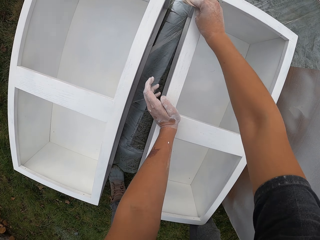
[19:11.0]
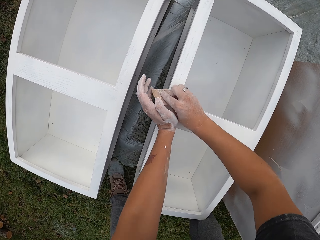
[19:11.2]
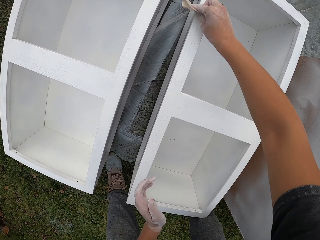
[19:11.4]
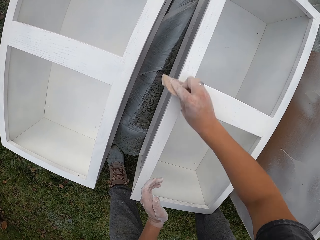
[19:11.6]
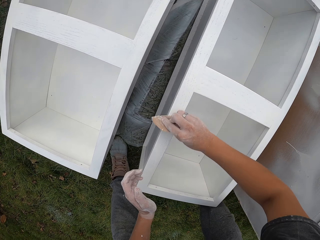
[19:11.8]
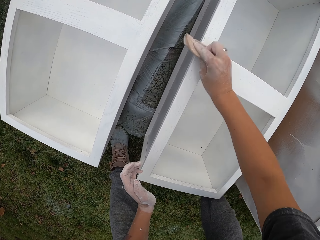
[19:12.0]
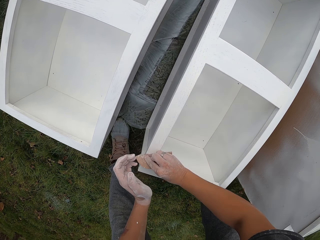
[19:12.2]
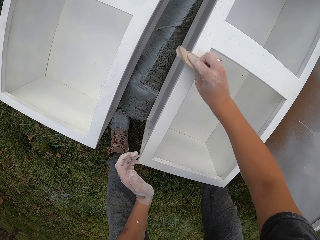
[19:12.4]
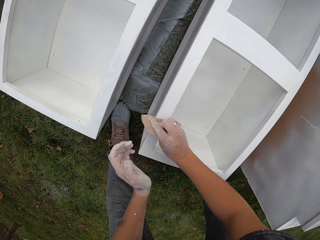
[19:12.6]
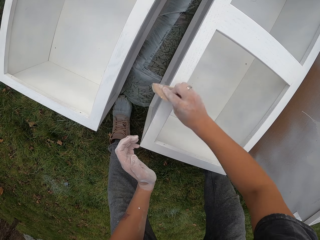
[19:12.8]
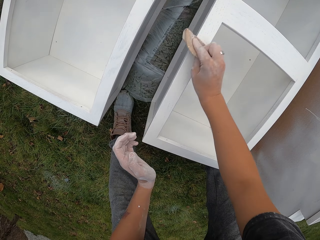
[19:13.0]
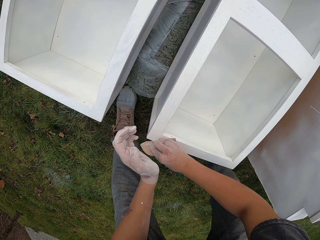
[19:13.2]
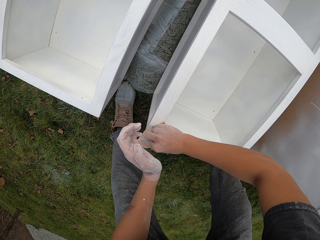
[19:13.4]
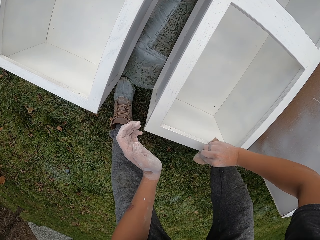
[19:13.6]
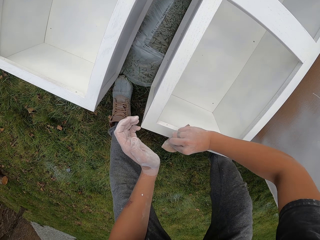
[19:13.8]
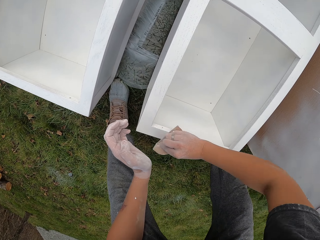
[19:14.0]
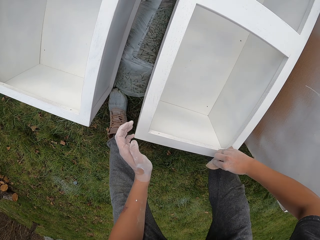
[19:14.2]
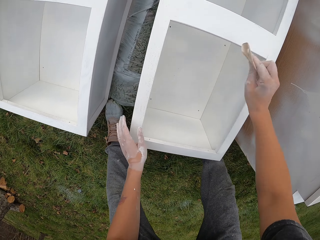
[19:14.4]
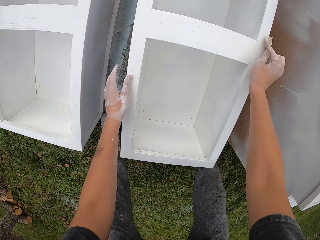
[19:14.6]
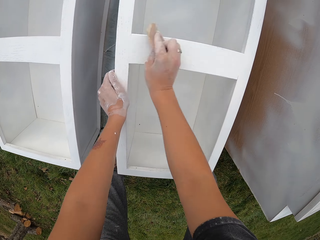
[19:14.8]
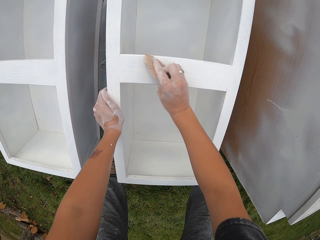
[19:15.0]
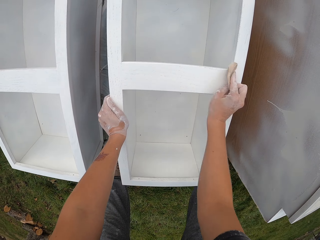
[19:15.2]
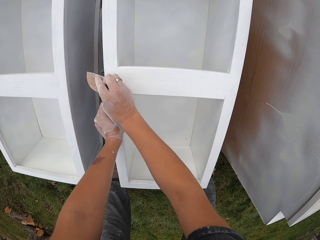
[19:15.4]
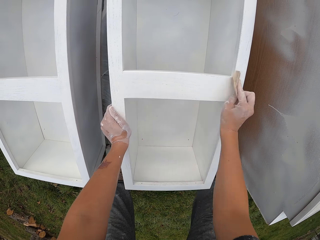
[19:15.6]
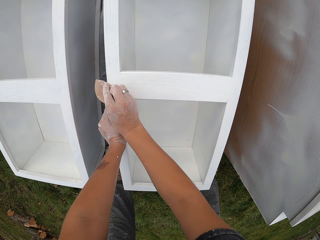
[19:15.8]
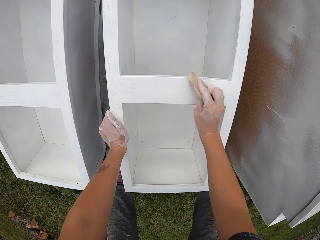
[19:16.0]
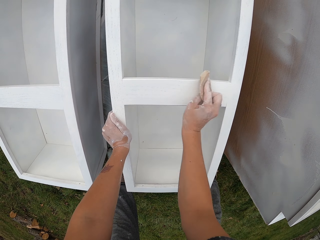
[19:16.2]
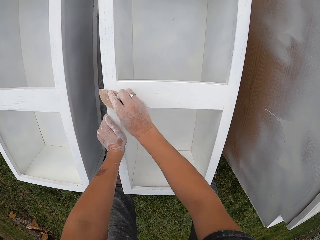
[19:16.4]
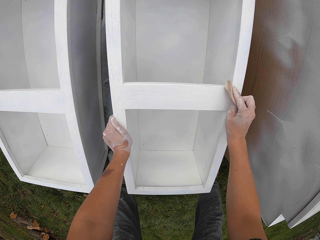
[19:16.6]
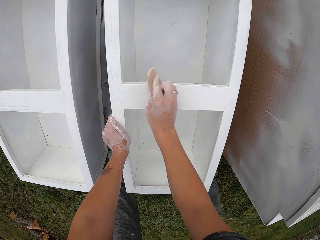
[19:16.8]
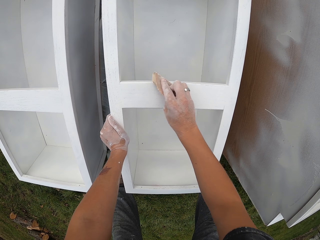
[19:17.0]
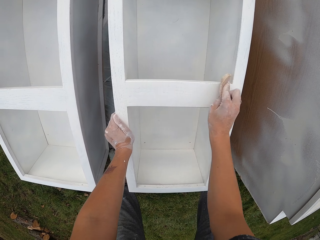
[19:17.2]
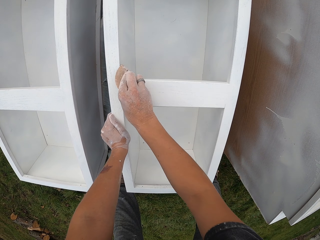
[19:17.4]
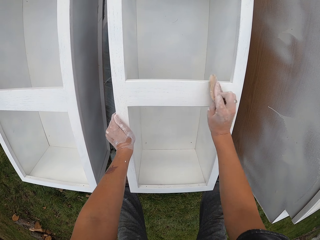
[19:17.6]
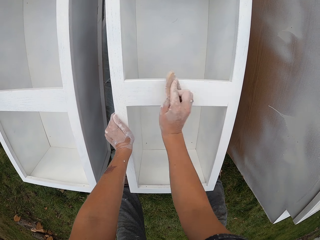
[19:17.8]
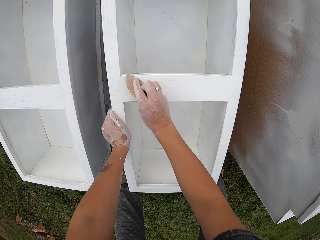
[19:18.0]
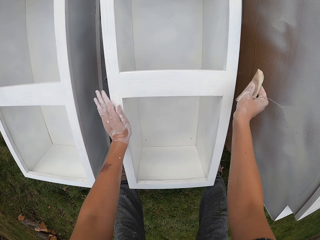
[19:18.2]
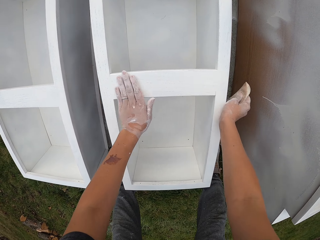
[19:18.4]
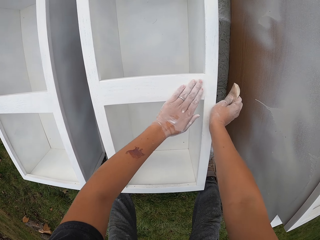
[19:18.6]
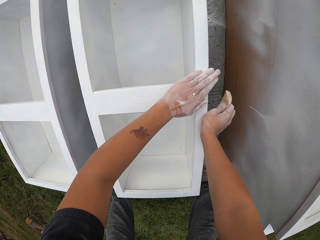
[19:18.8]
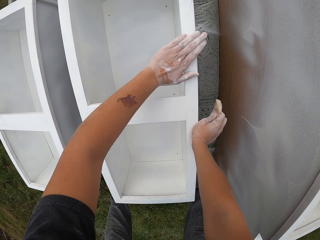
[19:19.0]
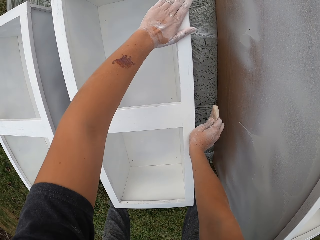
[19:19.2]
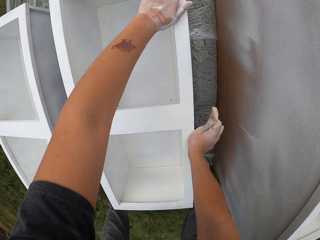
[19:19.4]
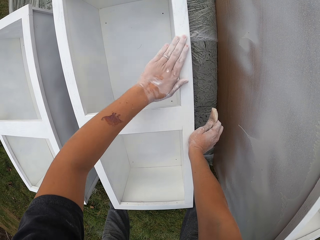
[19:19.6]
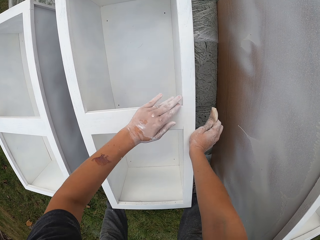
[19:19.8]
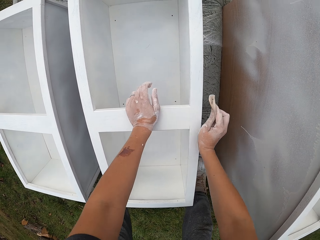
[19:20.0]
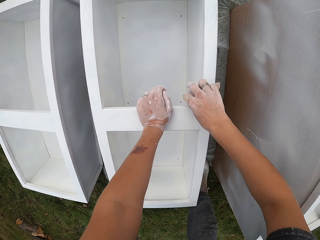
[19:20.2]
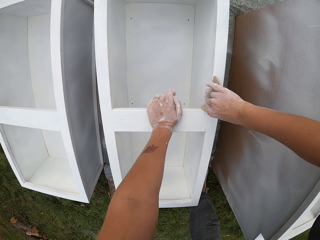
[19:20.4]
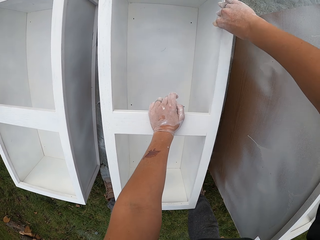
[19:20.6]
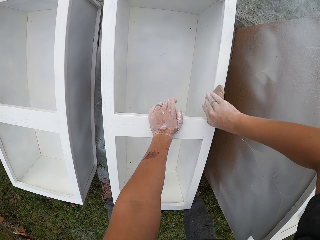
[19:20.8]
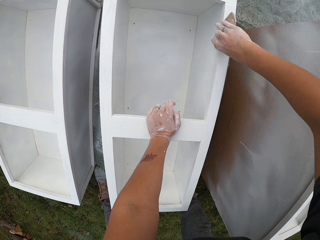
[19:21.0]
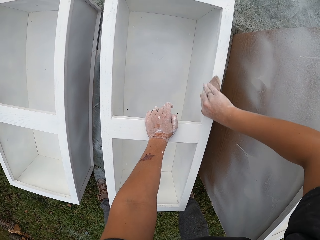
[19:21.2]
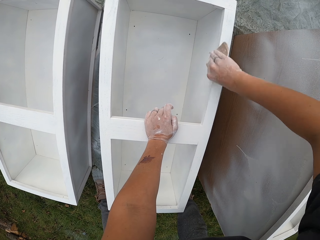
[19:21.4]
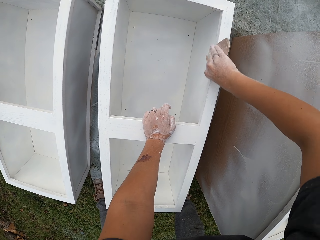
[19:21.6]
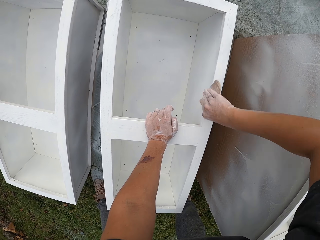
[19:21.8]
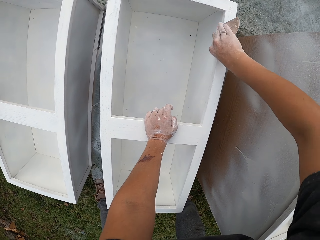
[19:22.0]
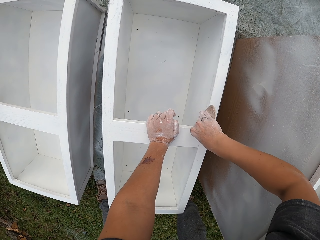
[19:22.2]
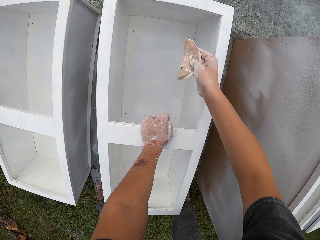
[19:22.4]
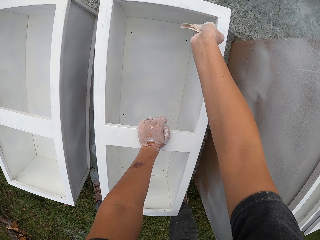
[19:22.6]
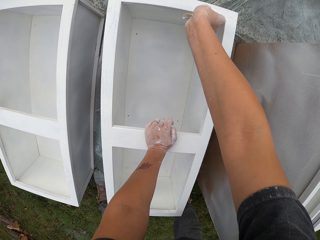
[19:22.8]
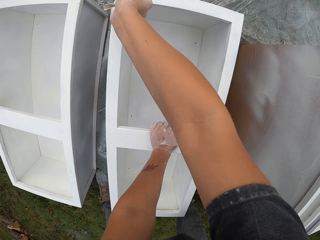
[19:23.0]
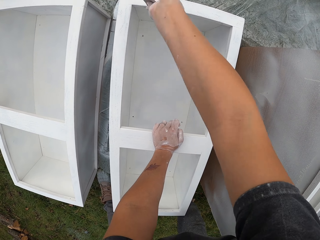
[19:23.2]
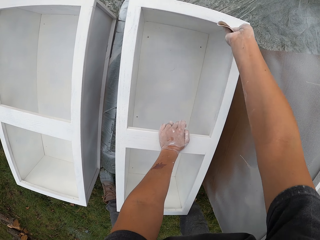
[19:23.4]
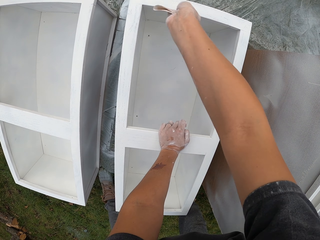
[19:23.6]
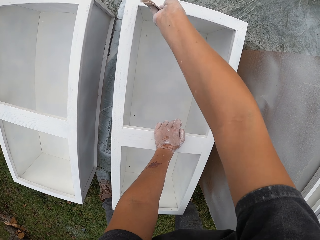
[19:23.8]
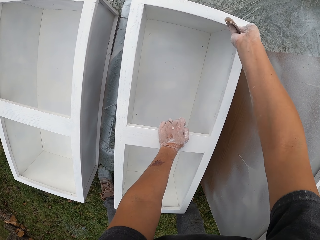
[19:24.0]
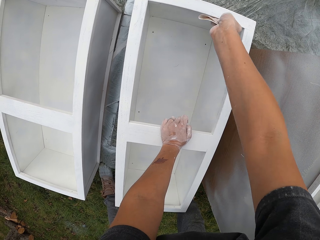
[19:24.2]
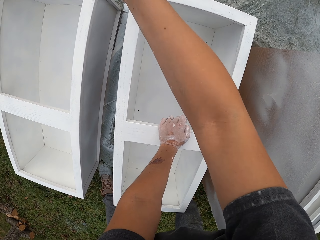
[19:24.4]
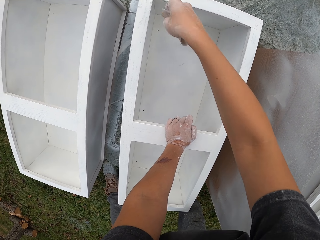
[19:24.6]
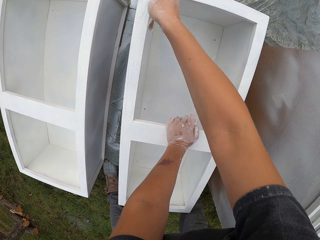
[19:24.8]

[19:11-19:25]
The camera wearer wipes the drawer. They touch the cupboard with the left hand. They smoothen the cupboard with a sandpaper.

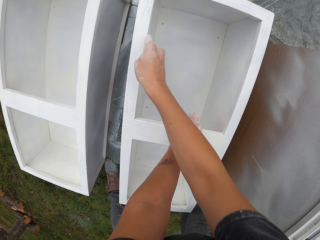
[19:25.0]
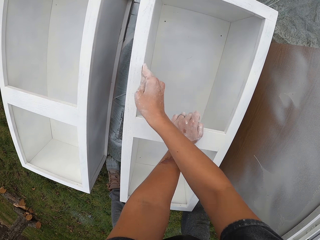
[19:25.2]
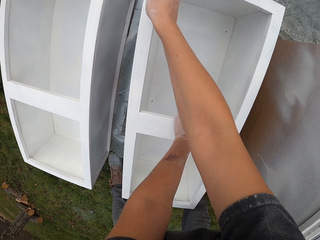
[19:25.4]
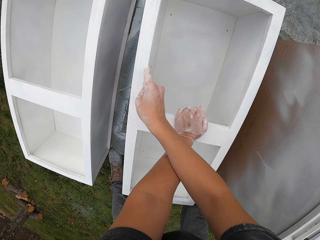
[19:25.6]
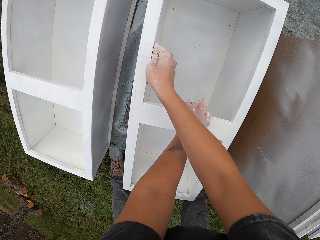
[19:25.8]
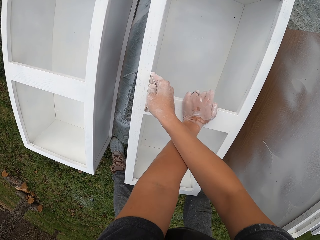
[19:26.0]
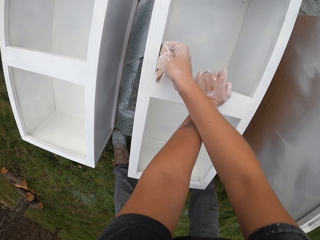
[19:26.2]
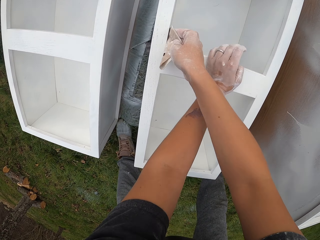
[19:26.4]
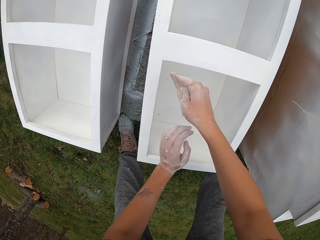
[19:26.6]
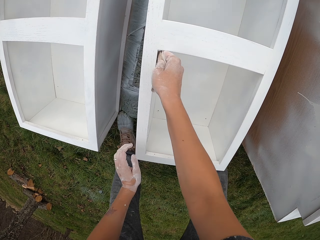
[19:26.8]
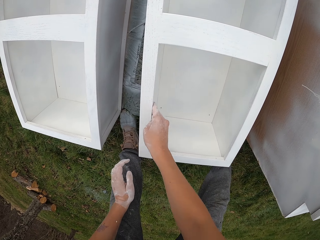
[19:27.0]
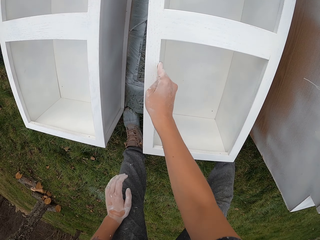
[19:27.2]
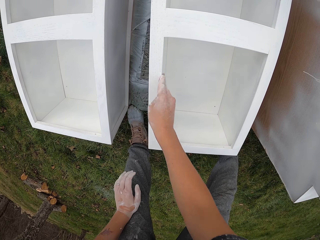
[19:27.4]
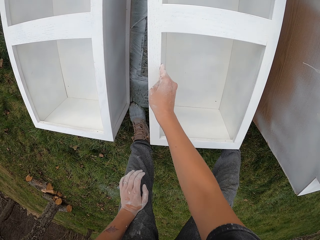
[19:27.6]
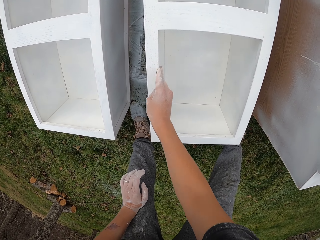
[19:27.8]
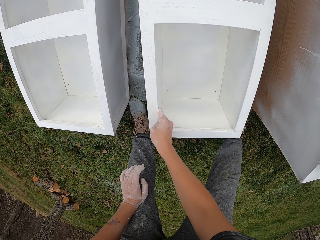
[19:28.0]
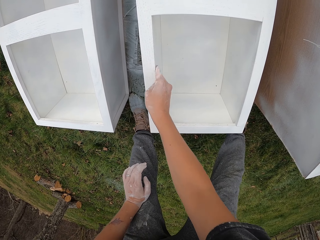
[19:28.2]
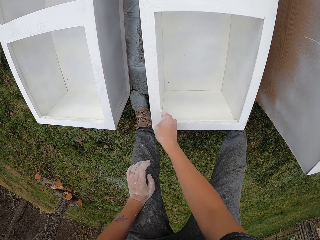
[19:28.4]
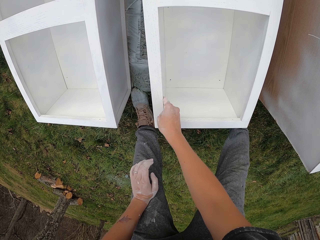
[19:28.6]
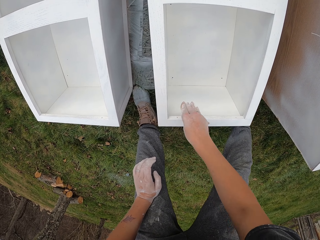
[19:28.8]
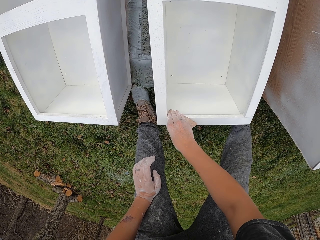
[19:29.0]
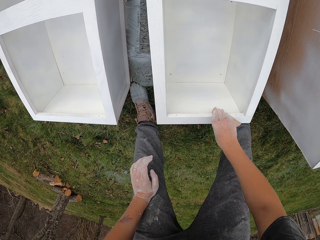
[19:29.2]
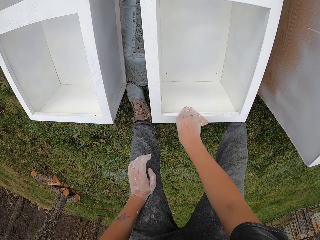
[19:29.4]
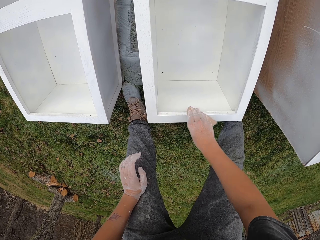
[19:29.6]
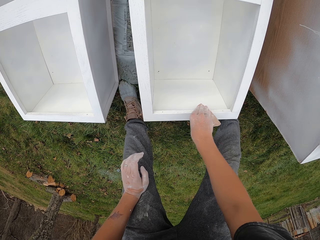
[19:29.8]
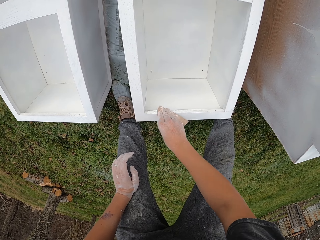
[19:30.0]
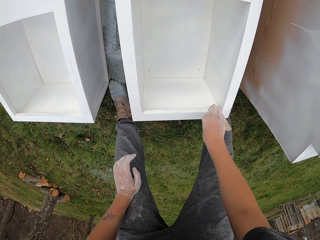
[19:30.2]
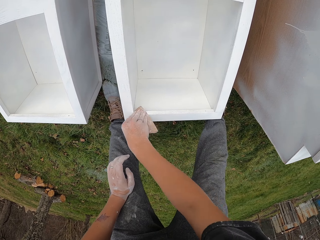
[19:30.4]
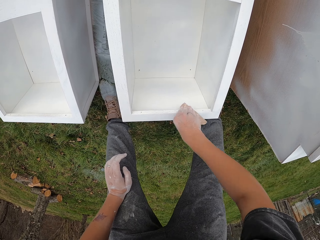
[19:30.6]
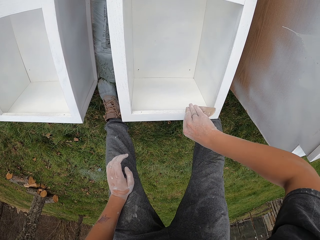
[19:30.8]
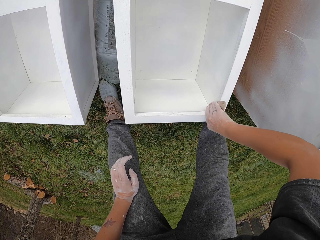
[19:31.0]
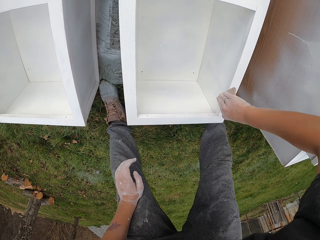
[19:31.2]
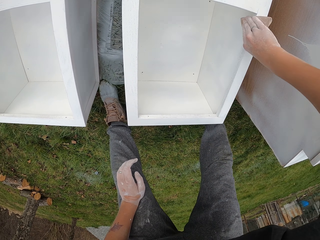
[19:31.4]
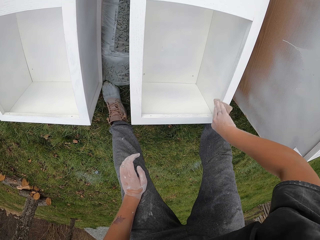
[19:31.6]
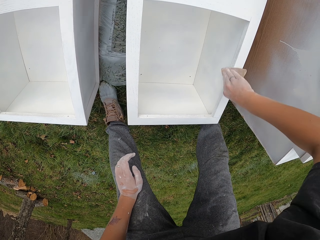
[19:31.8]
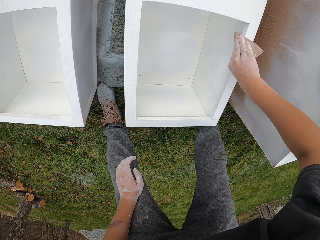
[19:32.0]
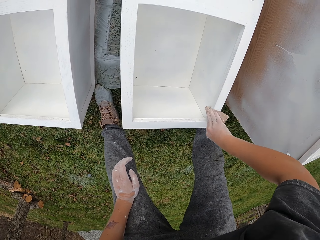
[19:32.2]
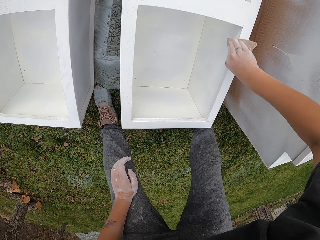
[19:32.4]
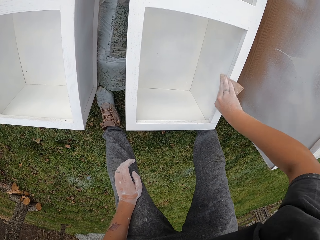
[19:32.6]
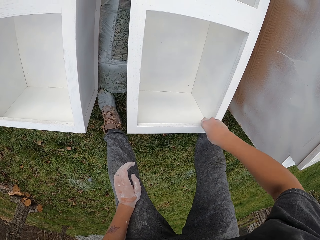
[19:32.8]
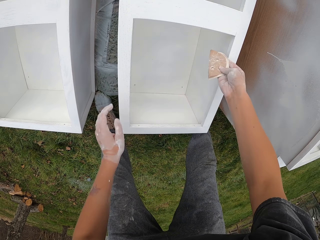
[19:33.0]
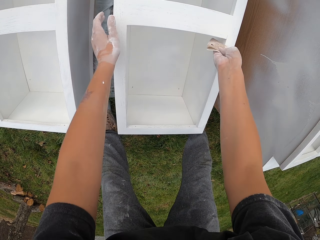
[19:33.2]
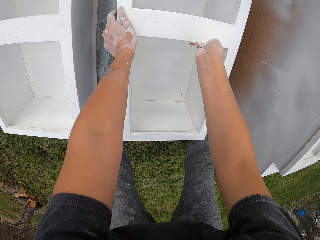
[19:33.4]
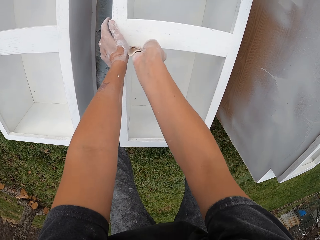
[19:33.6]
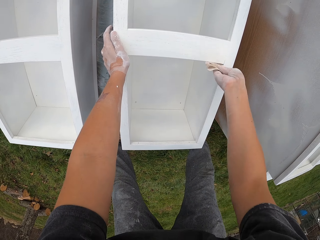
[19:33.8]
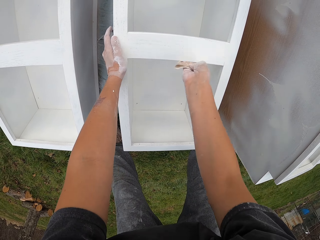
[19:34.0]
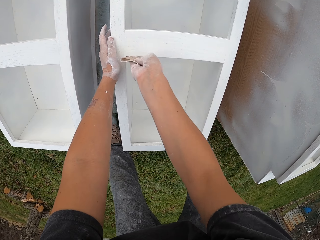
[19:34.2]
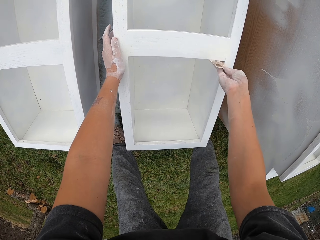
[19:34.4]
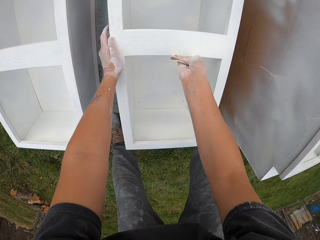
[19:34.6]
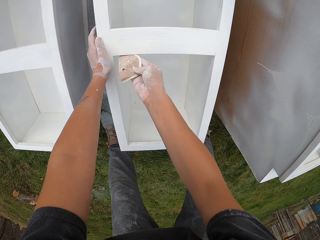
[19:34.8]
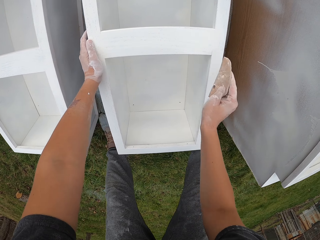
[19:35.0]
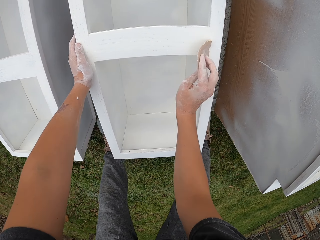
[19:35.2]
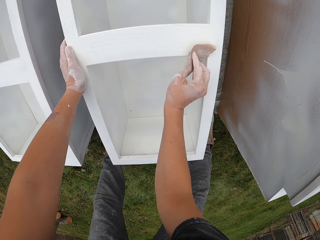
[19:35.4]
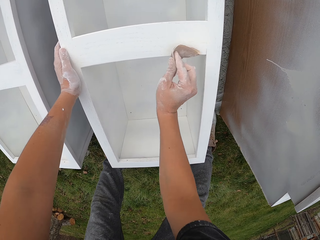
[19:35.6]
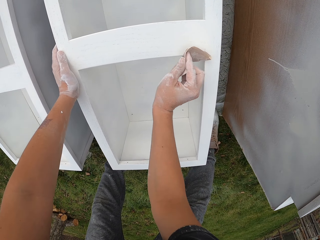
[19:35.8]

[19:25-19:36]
The camera wearer moves both hands. They smoothen the cupboard with a sandpaper.
